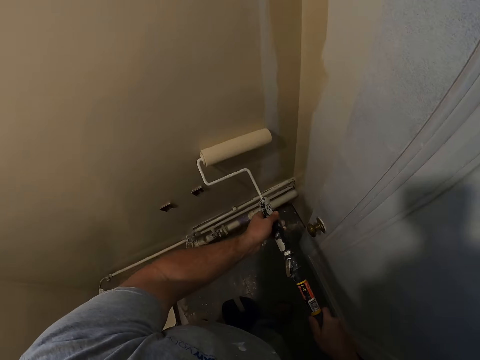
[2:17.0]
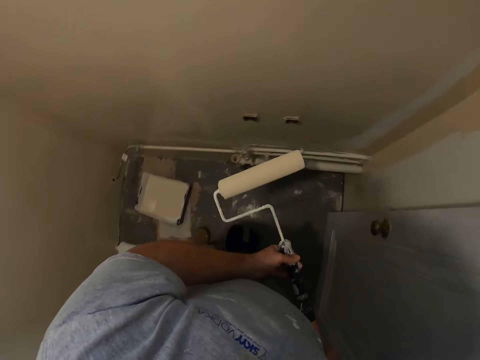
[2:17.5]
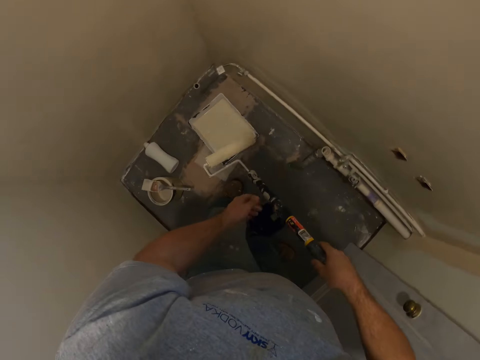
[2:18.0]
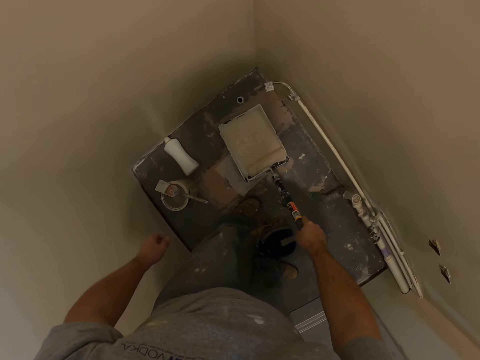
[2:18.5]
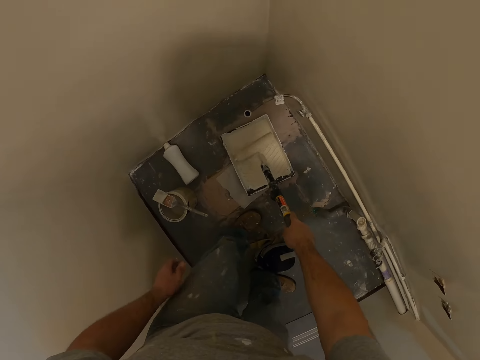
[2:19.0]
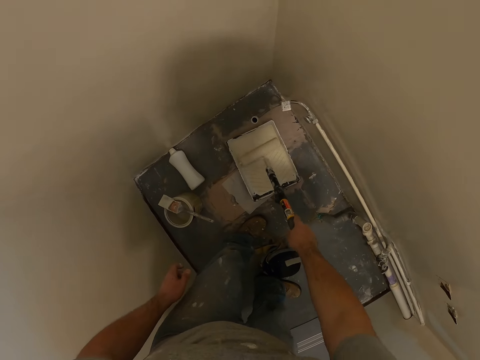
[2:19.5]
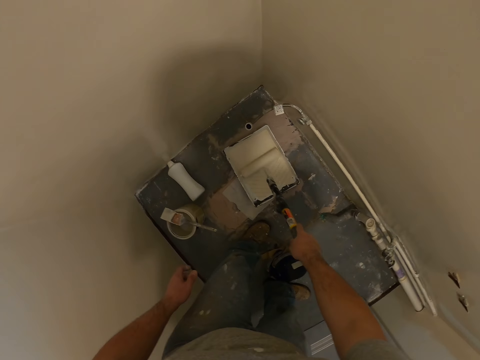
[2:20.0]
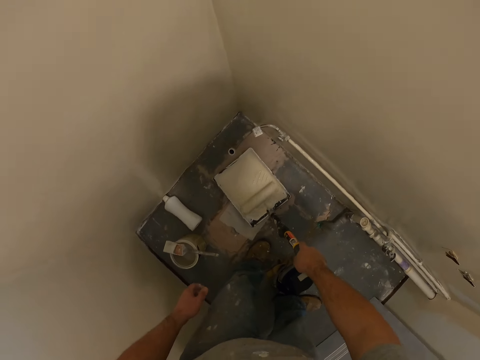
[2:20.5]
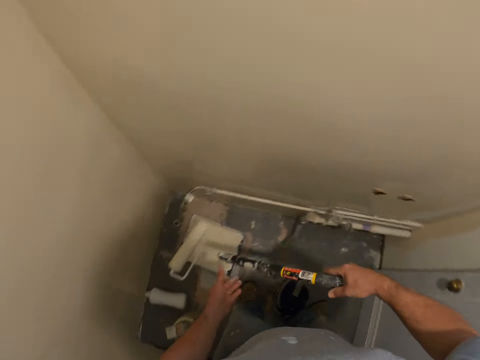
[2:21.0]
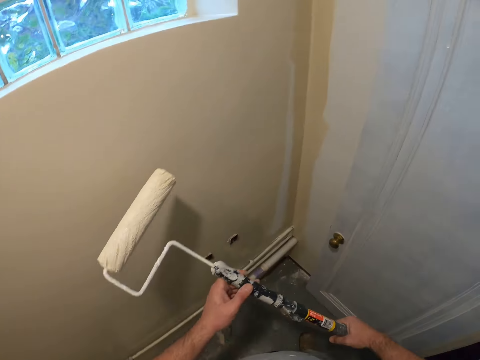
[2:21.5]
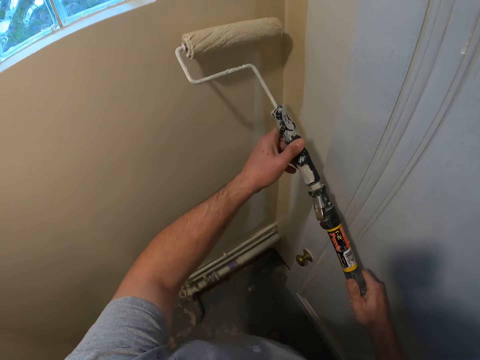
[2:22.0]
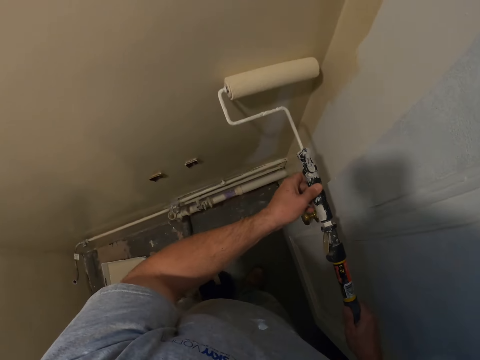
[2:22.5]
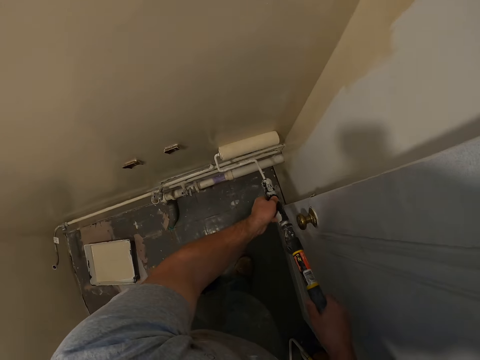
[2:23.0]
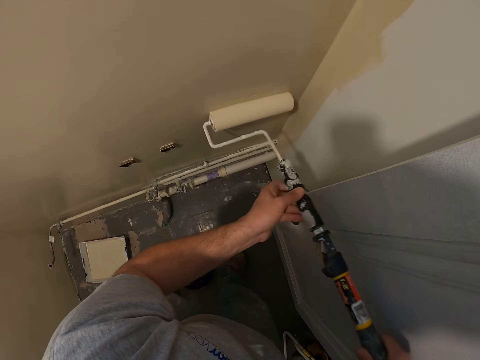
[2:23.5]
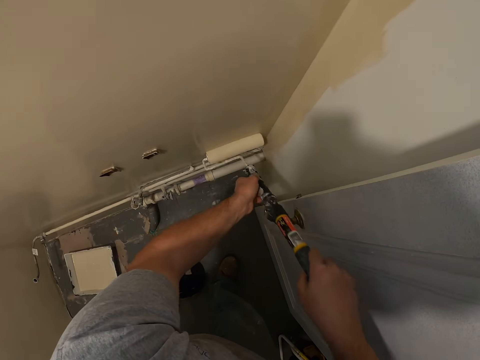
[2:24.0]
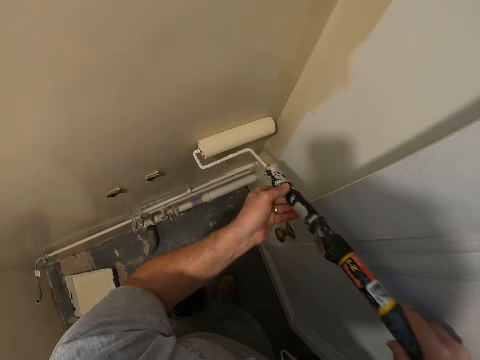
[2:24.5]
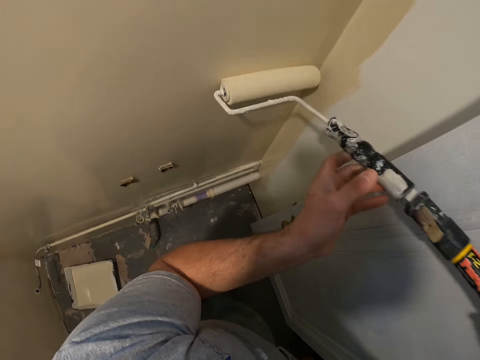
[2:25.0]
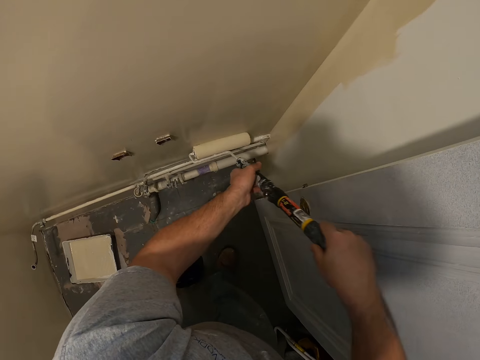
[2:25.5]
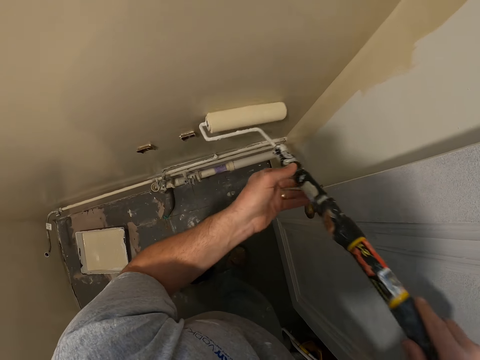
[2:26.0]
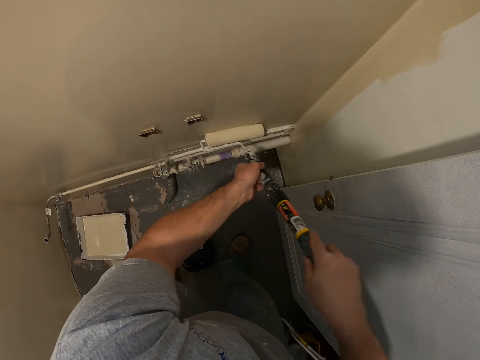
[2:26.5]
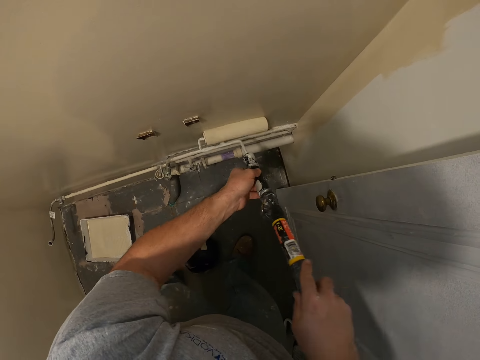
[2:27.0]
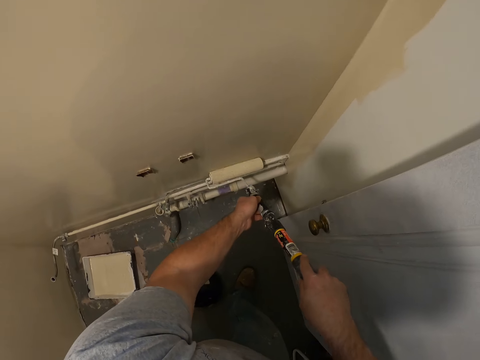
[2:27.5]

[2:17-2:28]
The camera wearer dips the roller paint brush inside the paint on the floor. They move the roller paint brush inside the paint on the floor. They paint the room with the roller paint brush.

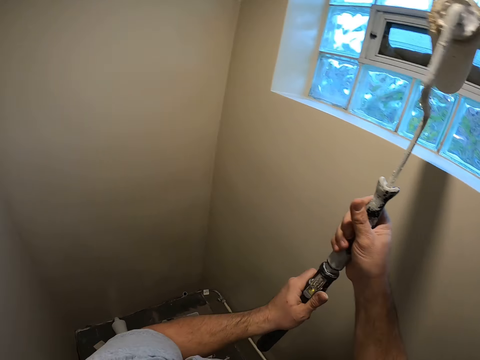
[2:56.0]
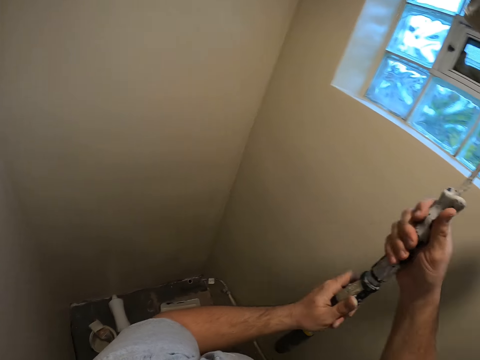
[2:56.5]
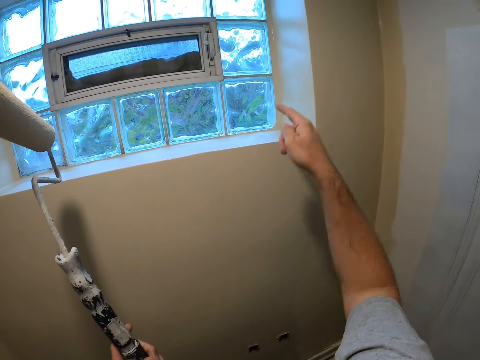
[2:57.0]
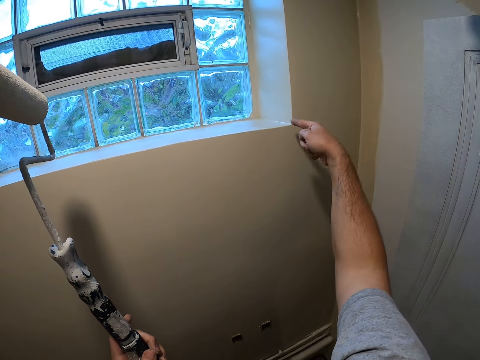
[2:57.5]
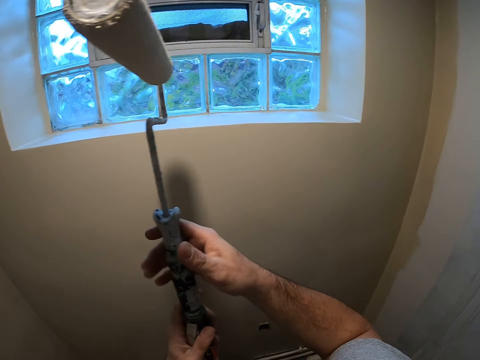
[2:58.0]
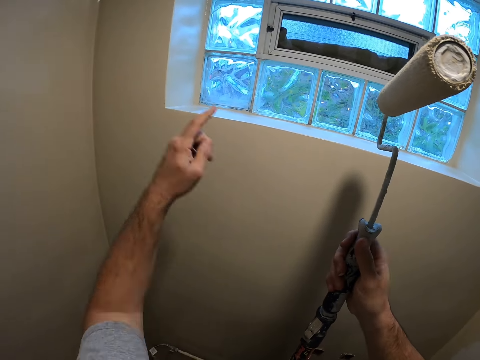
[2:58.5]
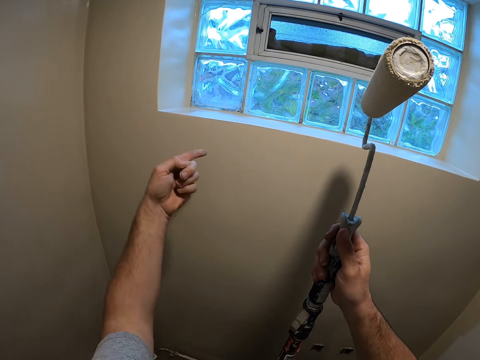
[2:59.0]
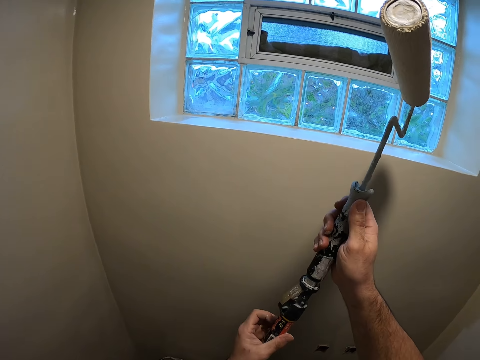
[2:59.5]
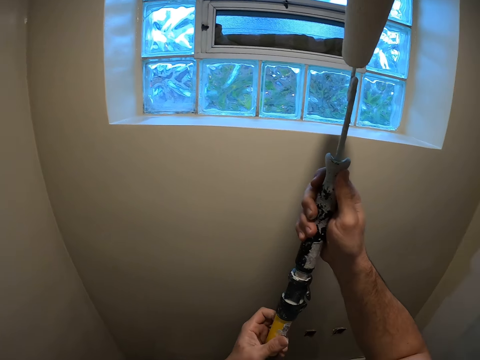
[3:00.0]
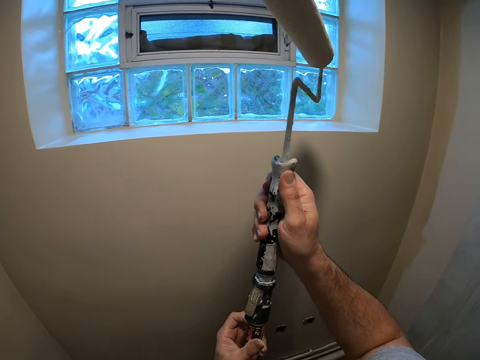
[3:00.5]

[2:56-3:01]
The camera wearer turns round the roller paint brush in his hand. He opens the handle of the paint runner. He cleans the wall with the finger in his right hand. He points at the wall. He cleans the wall with the finger in his left hand.

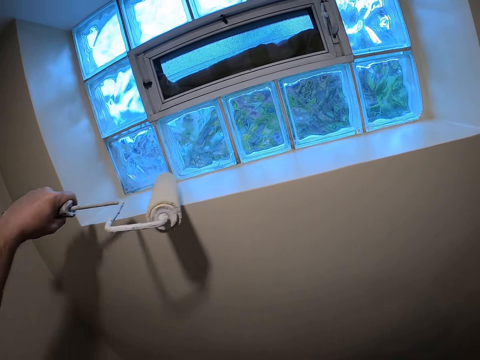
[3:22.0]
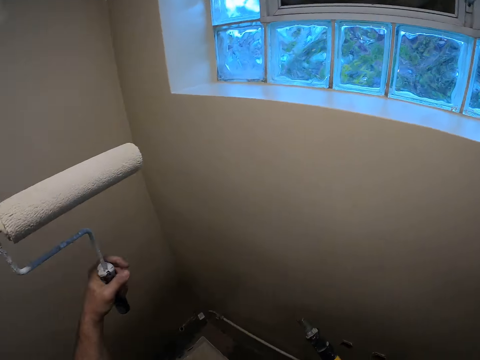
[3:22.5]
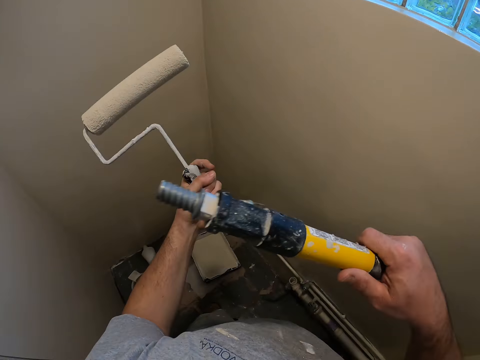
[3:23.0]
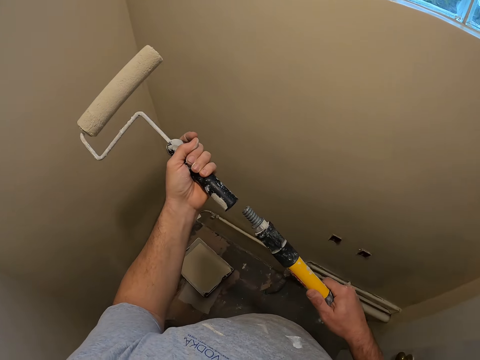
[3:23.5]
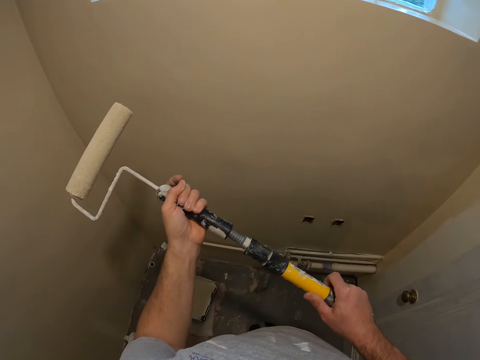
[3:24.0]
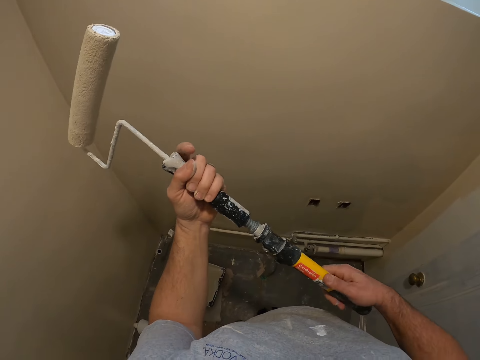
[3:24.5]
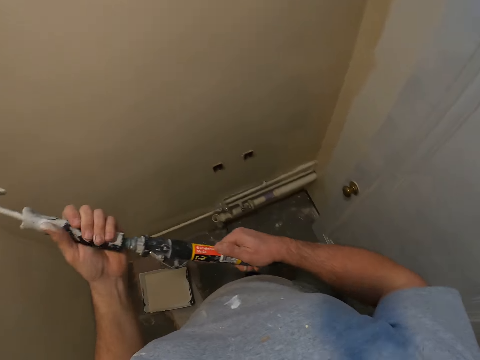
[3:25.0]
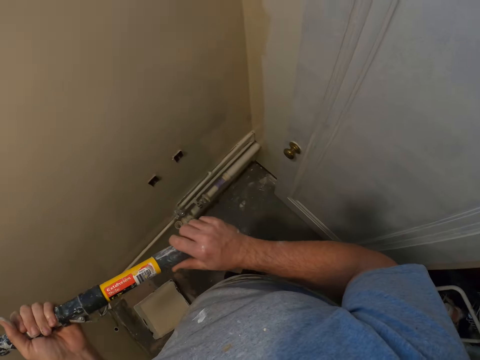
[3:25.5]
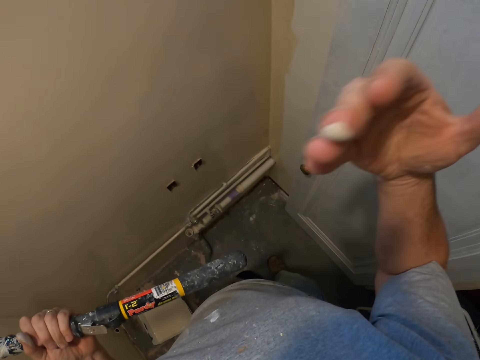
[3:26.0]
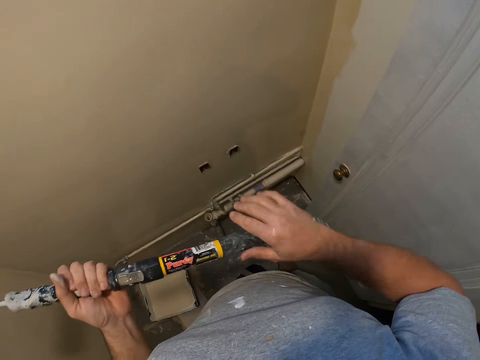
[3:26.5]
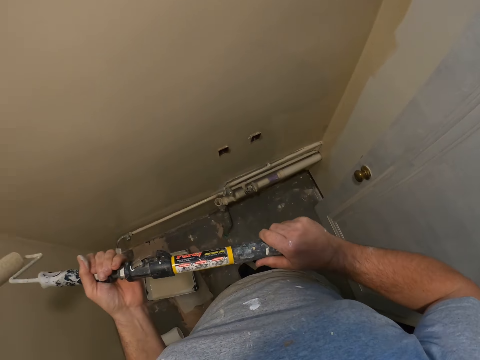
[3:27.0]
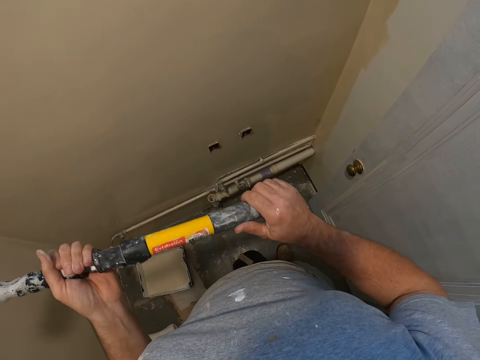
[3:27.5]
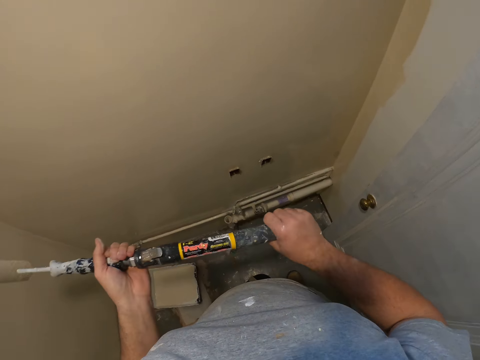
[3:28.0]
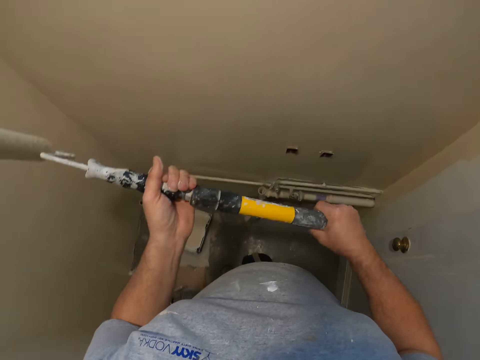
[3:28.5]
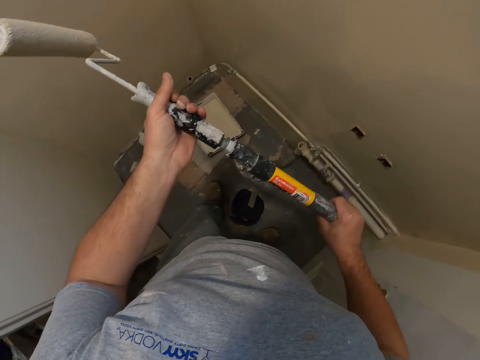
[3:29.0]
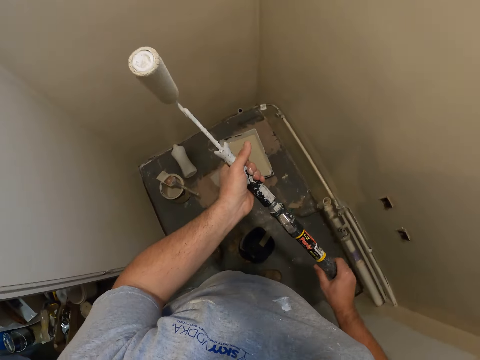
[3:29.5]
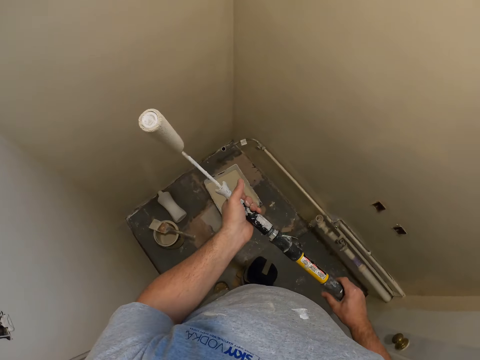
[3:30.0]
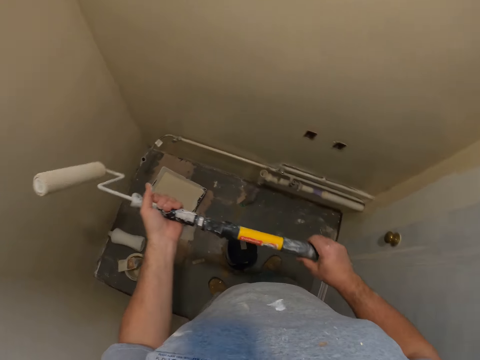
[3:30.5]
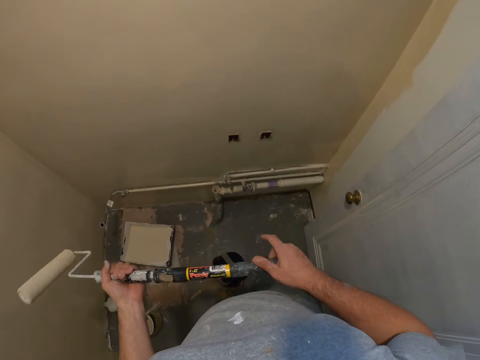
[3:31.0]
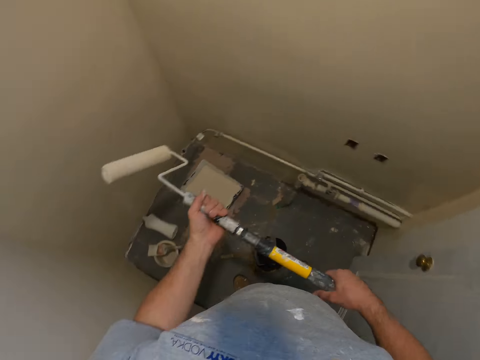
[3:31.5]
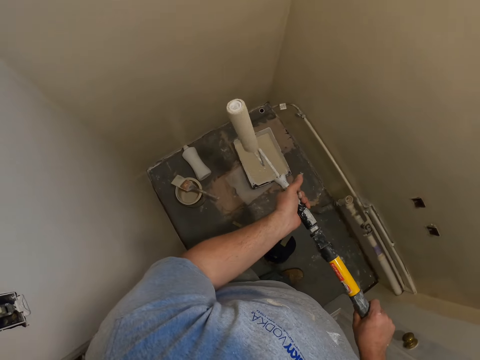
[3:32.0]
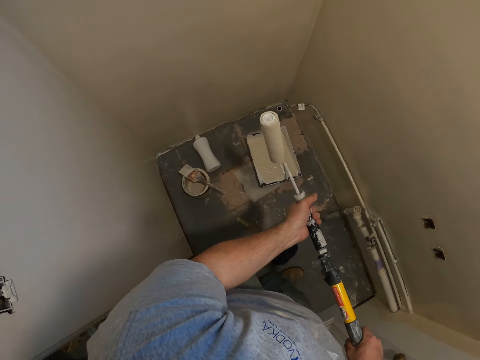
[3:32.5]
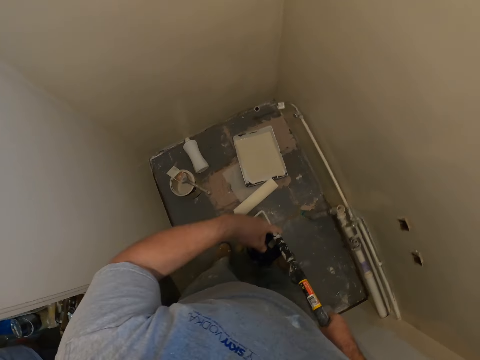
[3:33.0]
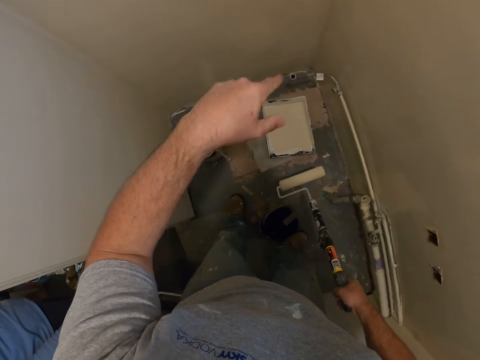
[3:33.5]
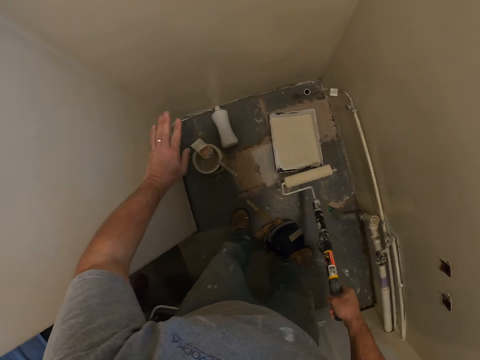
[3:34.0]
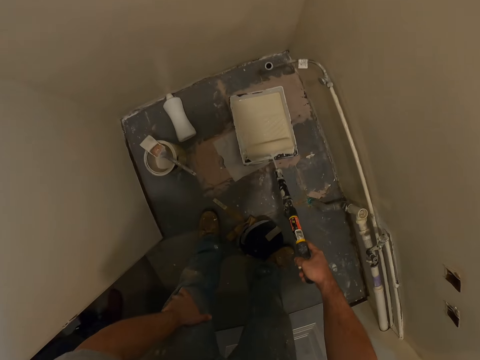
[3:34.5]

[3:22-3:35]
The camera wearer puts back the handle of the paint runner. He waves his right hand. He puts back the handle of the paint runner. He moves his left hand.
